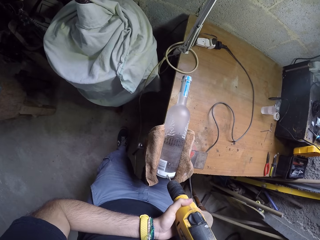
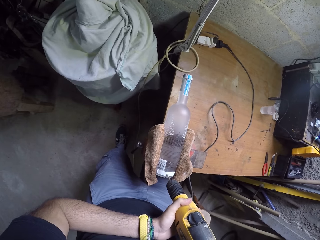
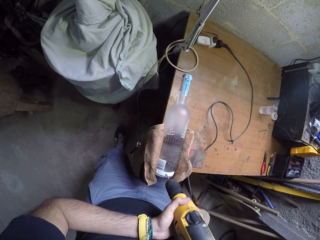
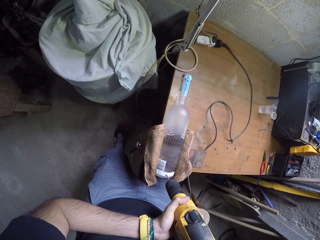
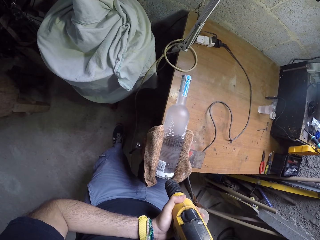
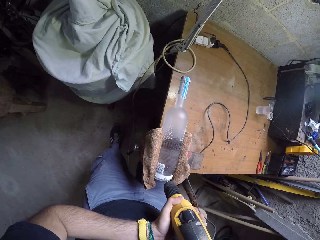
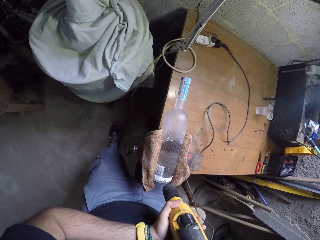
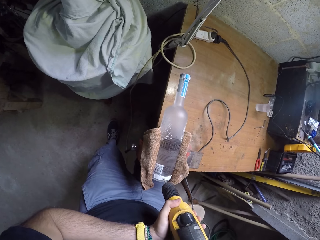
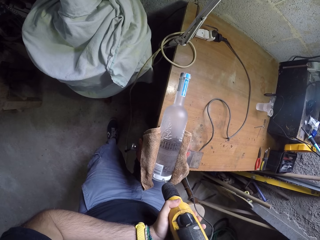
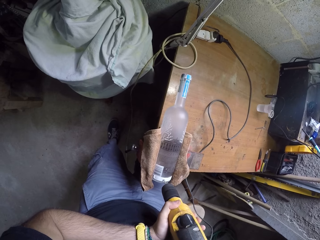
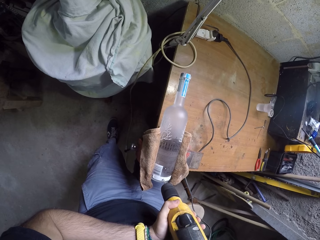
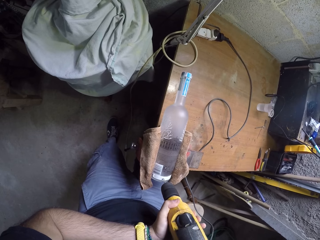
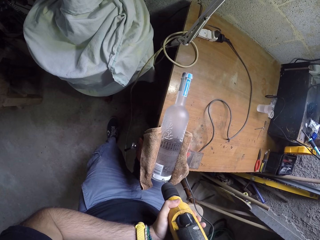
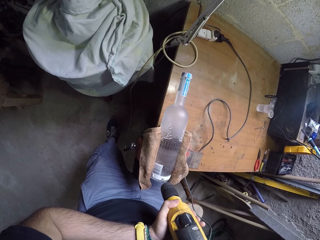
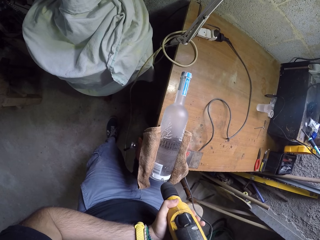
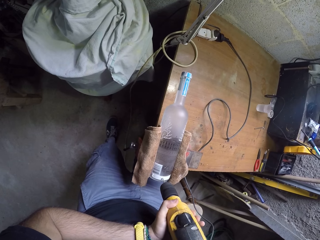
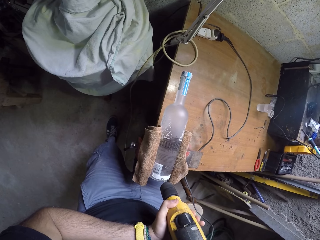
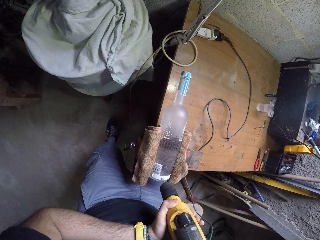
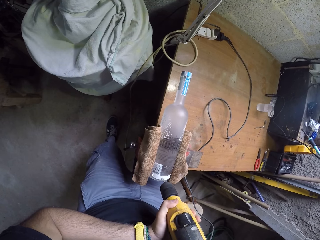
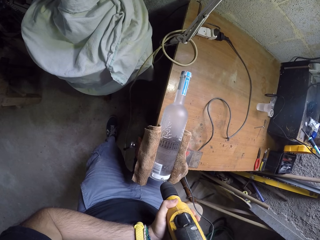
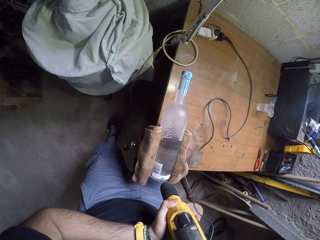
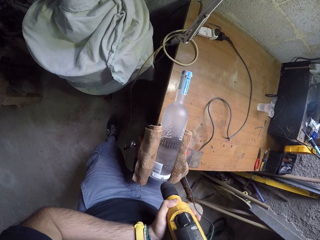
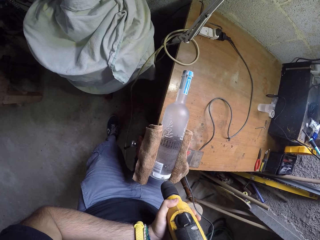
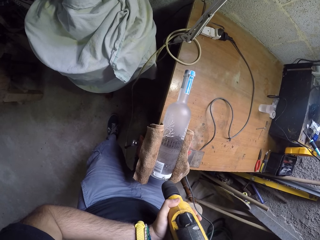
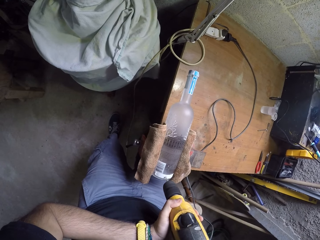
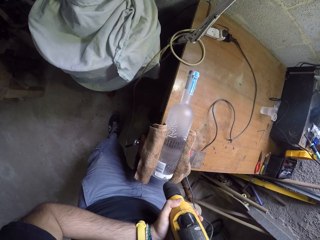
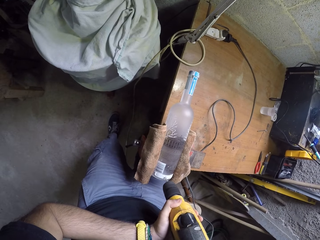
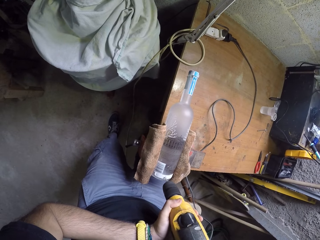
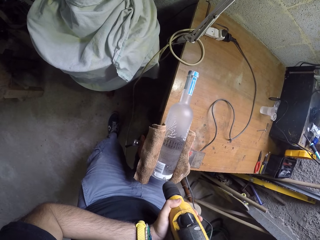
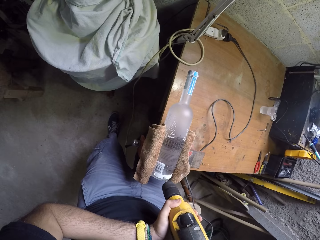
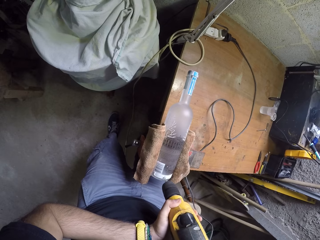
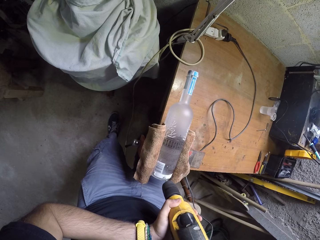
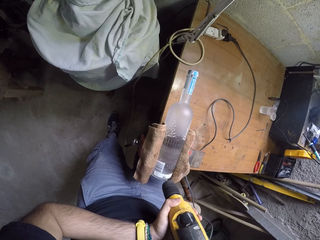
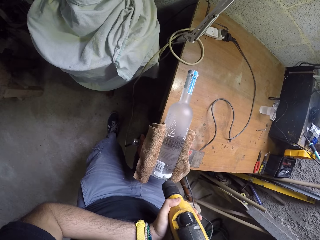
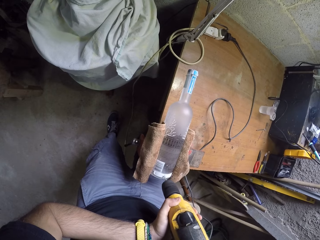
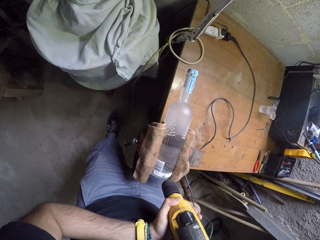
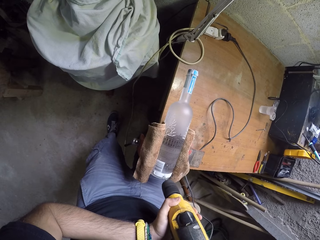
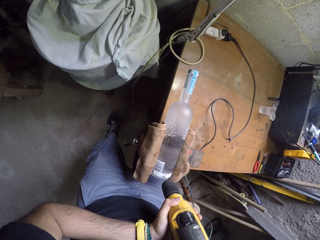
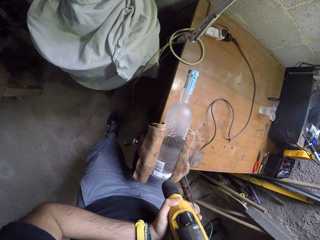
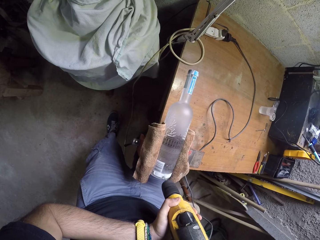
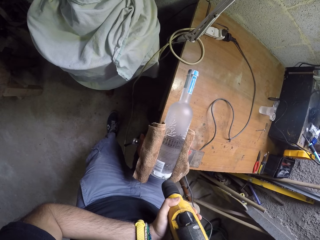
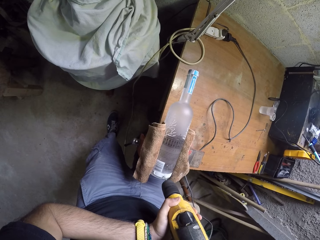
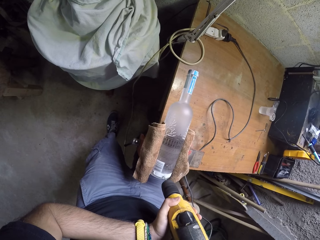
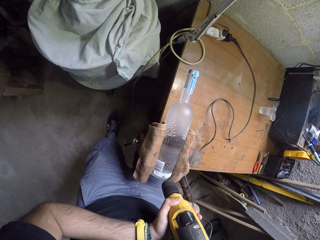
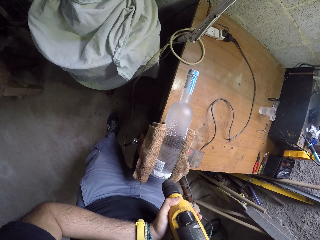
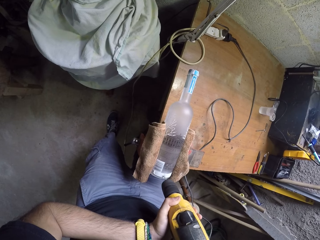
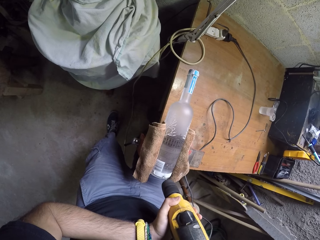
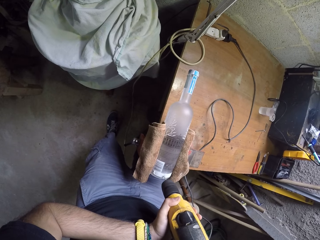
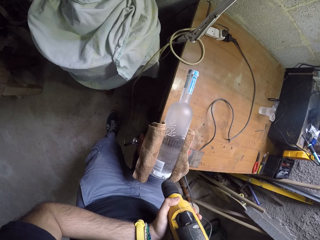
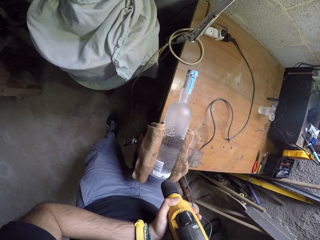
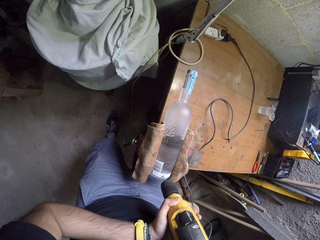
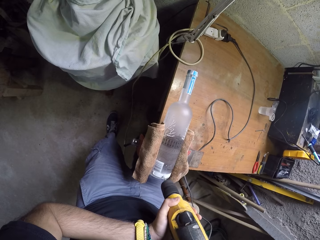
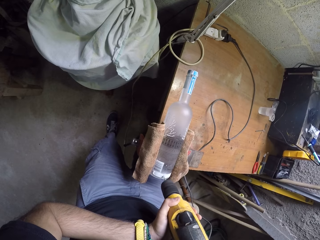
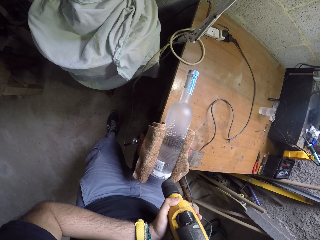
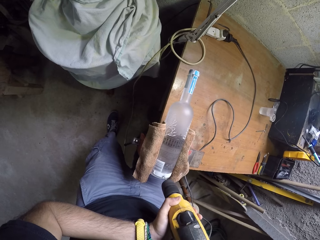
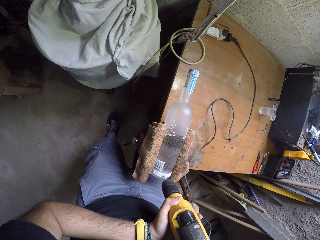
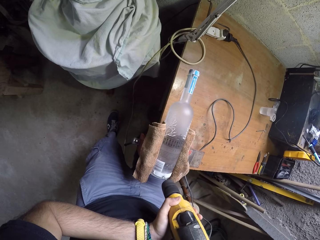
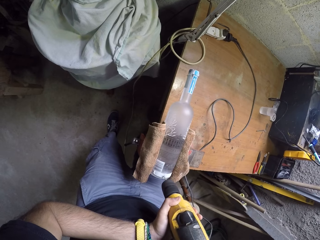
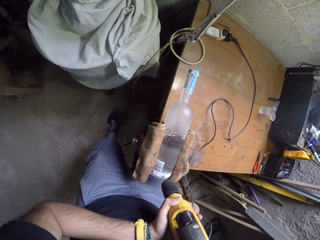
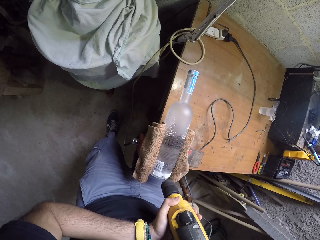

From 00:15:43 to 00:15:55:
The camera wearer drills into the bottle with the drill in both hands.

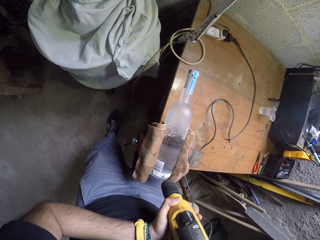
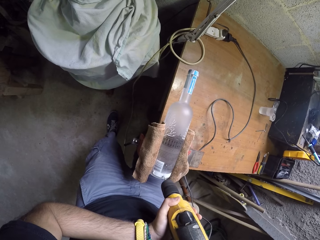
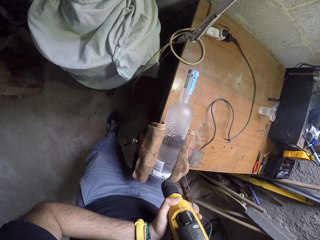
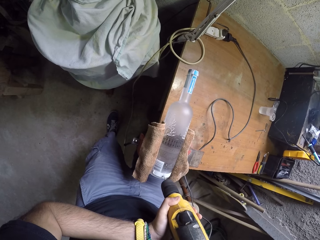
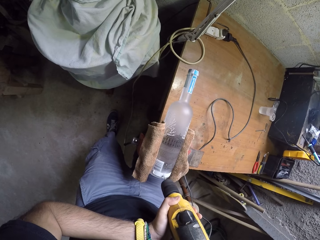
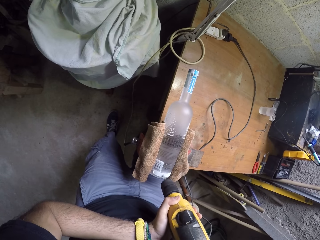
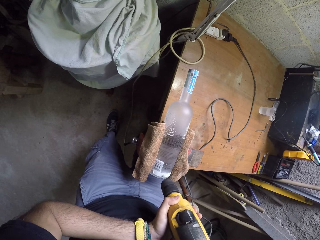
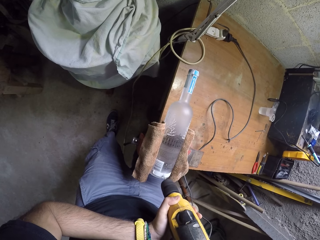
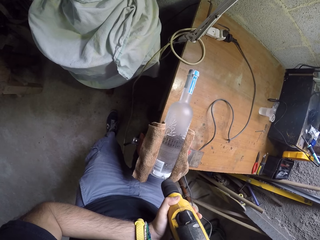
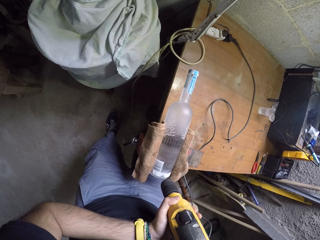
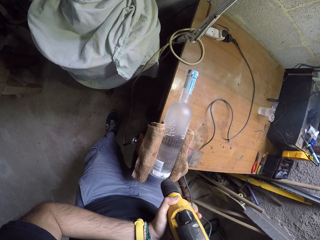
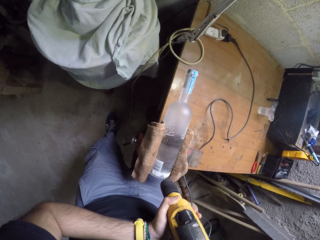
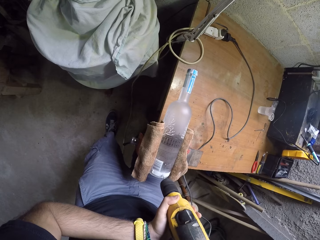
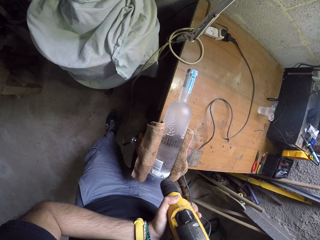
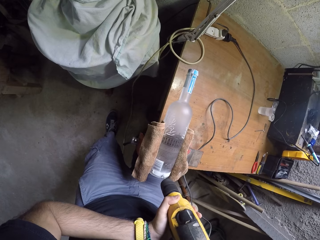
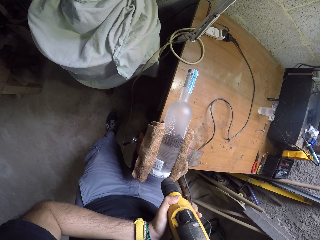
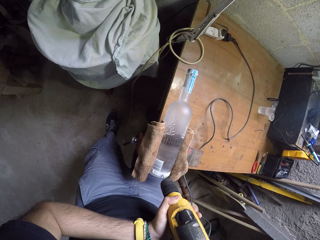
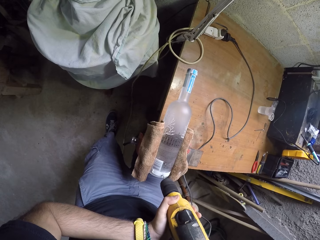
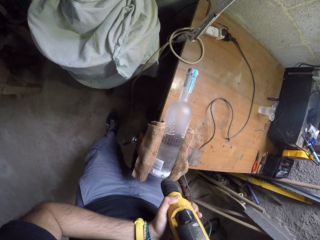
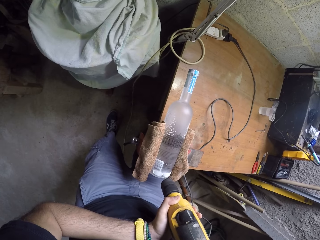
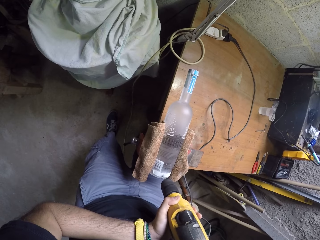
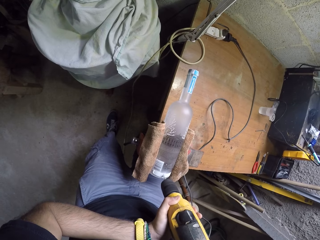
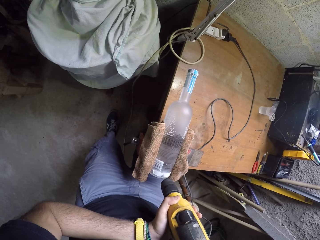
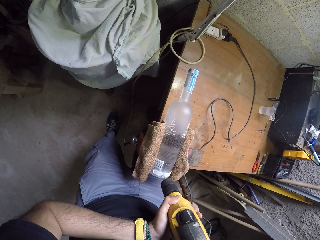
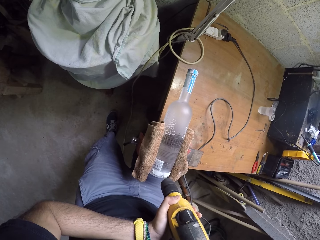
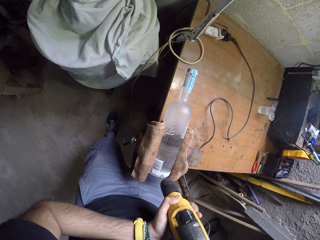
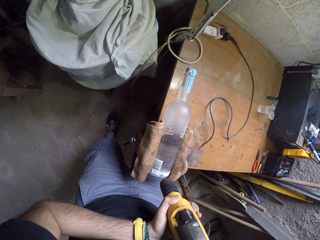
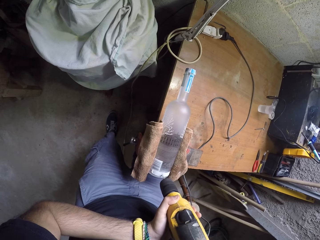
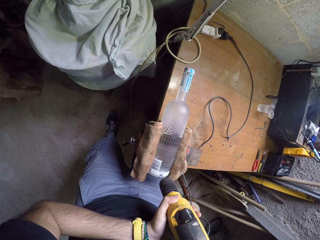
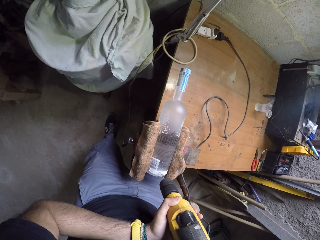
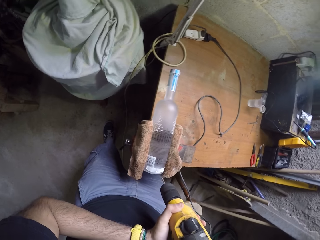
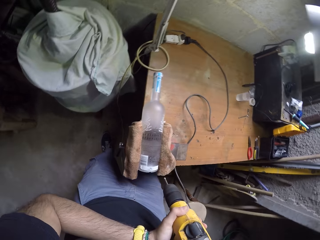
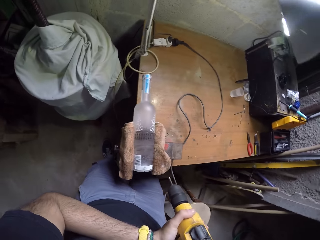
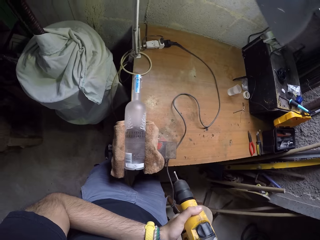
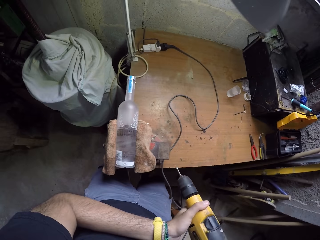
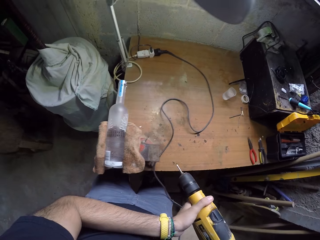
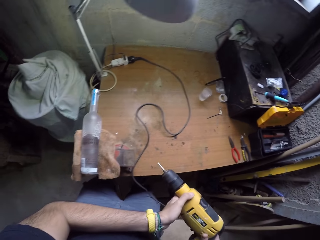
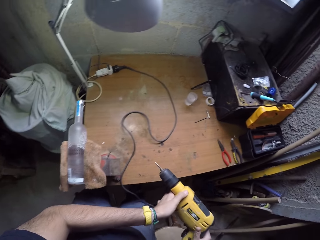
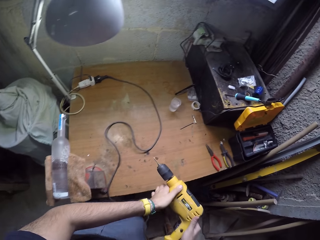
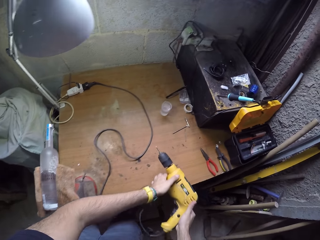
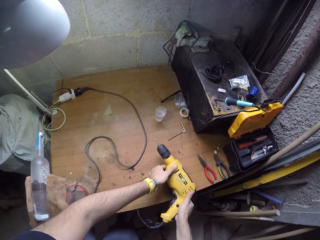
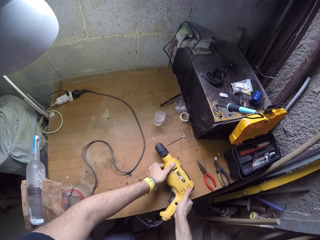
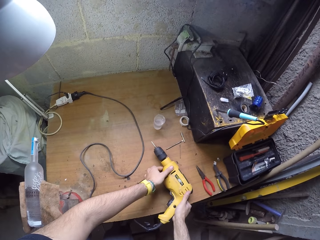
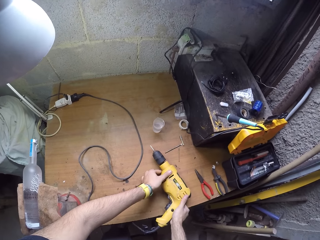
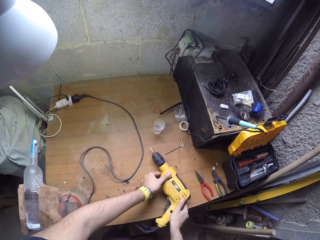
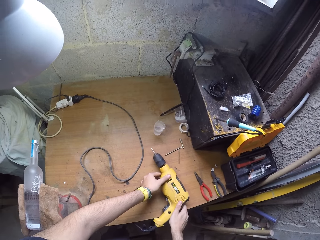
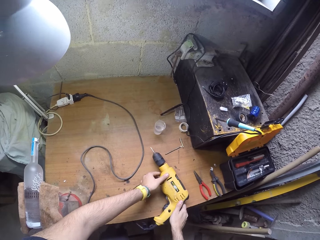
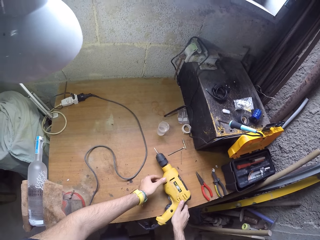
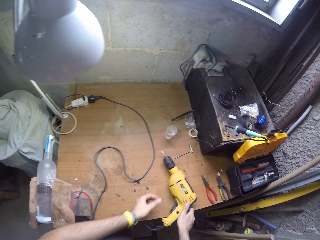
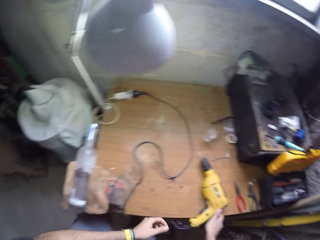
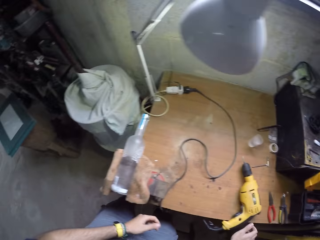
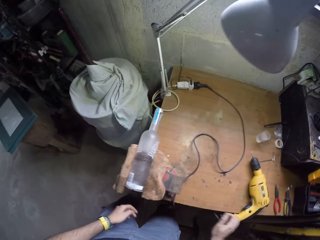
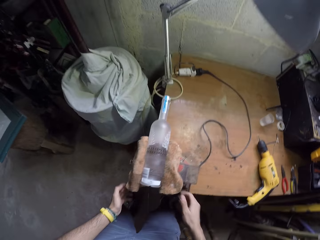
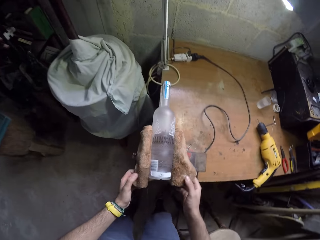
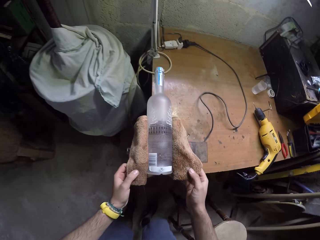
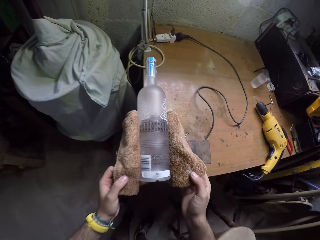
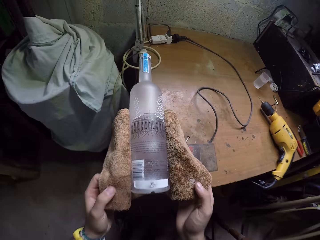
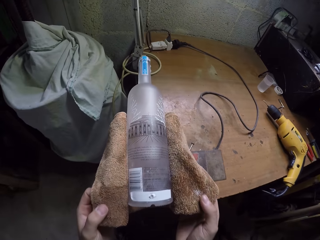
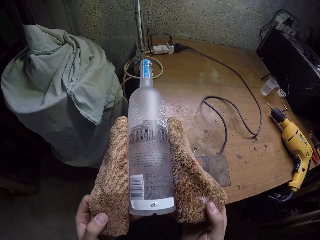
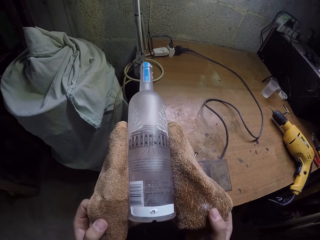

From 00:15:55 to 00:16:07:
The camera wearer puts the drill on the worktable with both hands. He holds the towel around the bottle with both hands.
